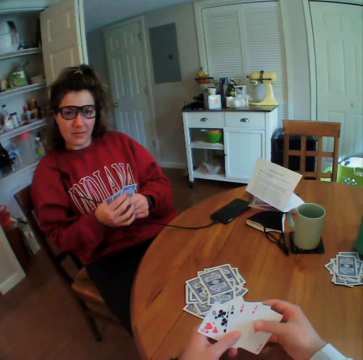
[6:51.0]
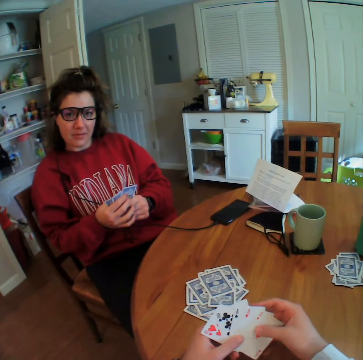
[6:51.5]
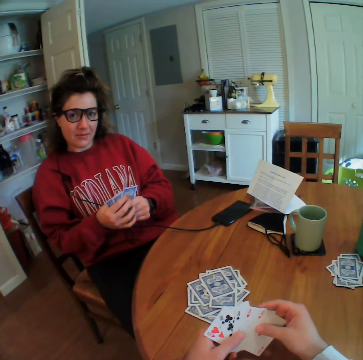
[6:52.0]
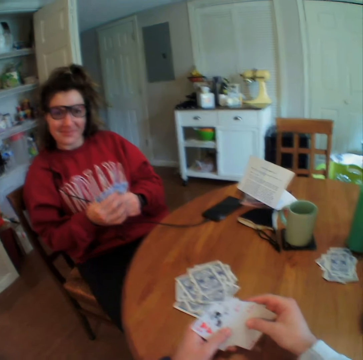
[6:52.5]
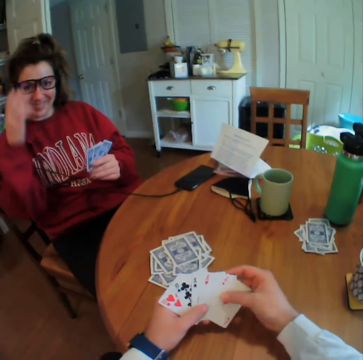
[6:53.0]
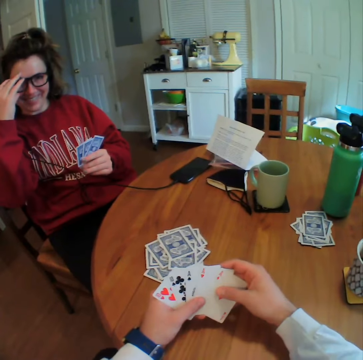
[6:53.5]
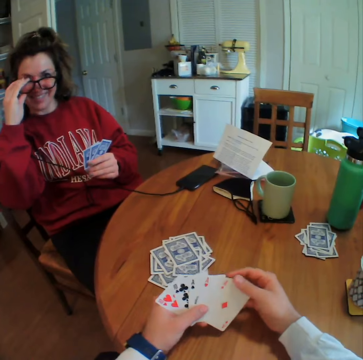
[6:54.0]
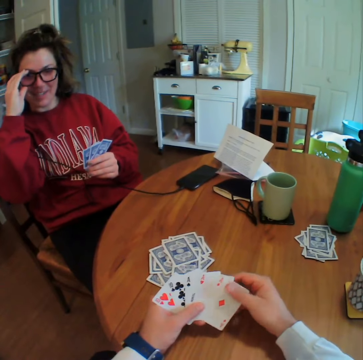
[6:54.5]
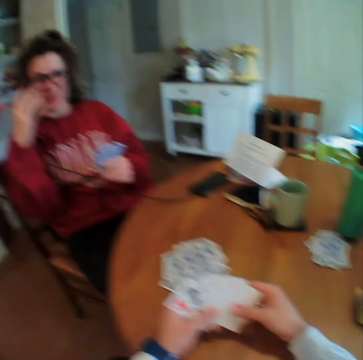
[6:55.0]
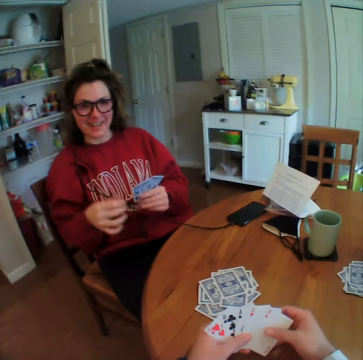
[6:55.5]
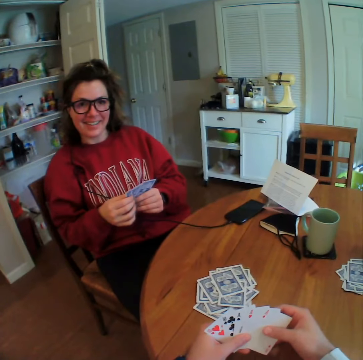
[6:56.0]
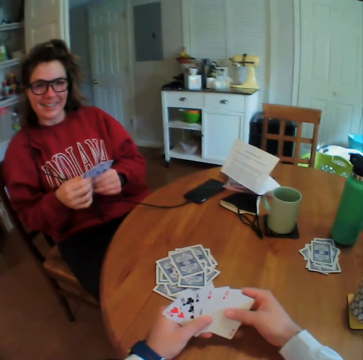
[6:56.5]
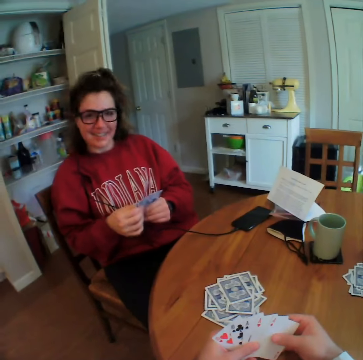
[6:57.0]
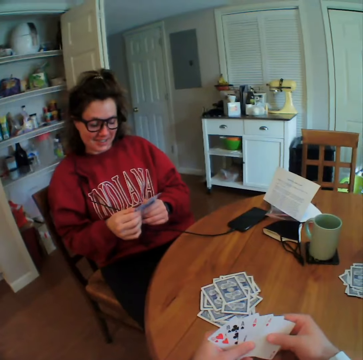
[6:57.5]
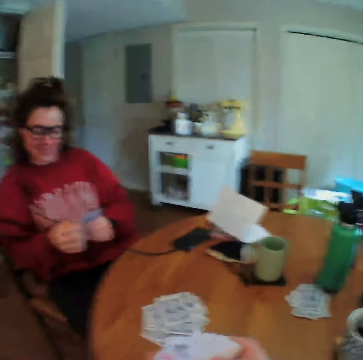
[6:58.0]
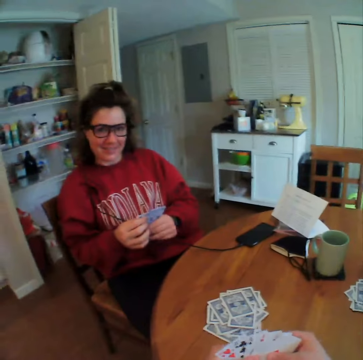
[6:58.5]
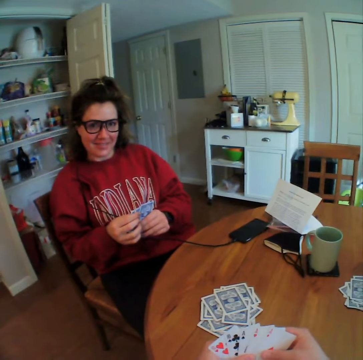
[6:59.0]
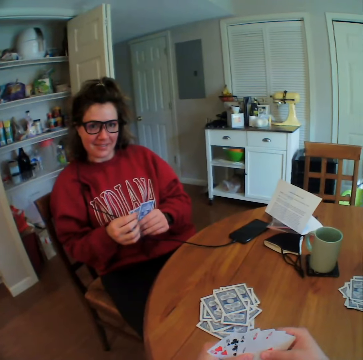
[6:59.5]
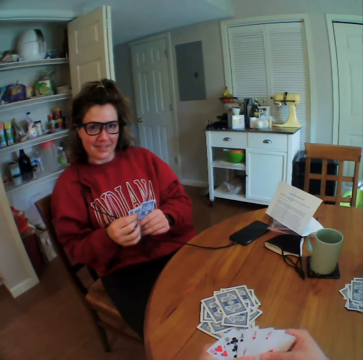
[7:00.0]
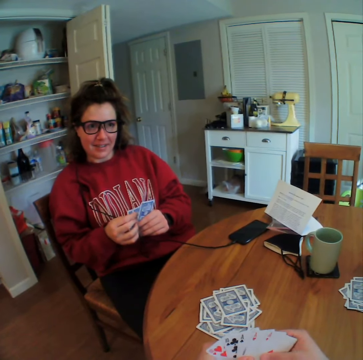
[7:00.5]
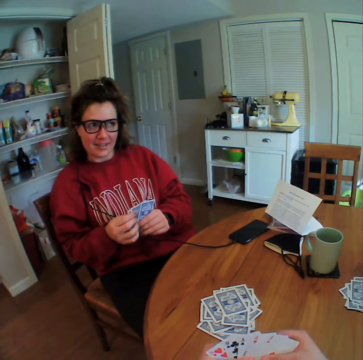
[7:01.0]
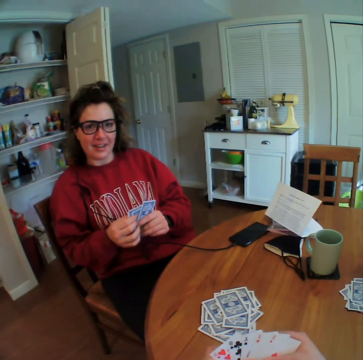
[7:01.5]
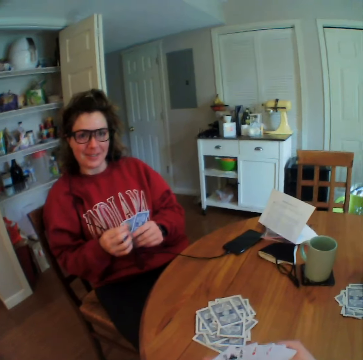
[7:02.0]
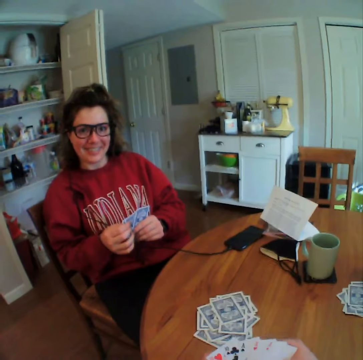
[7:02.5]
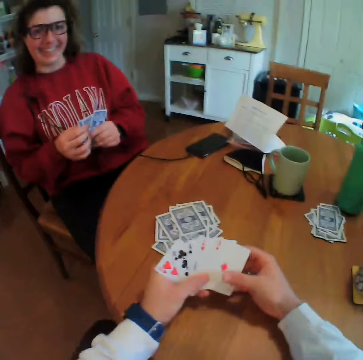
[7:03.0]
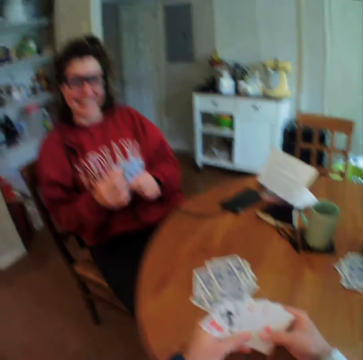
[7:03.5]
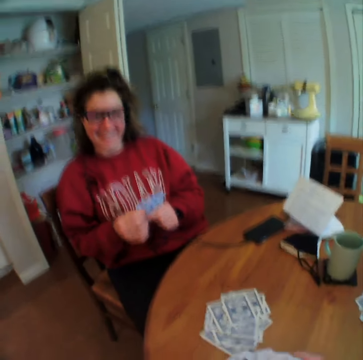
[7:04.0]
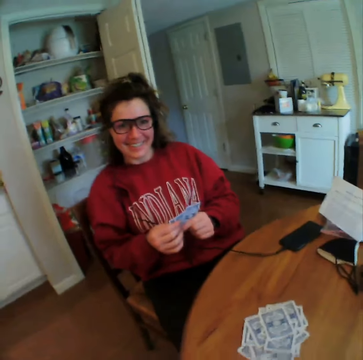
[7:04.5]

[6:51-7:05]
A woman lifts his hand. The woman puts down his hand.

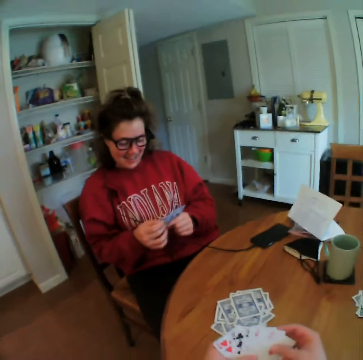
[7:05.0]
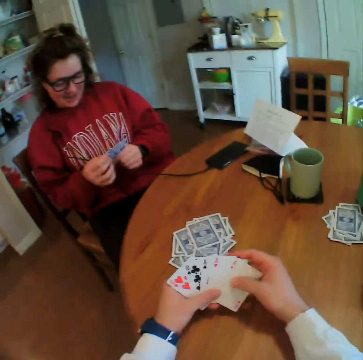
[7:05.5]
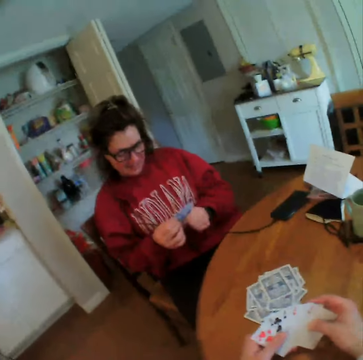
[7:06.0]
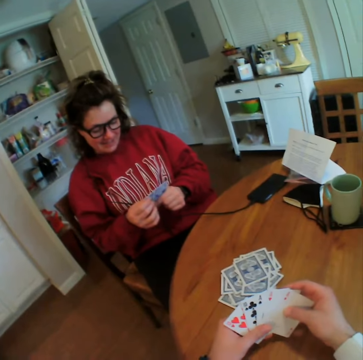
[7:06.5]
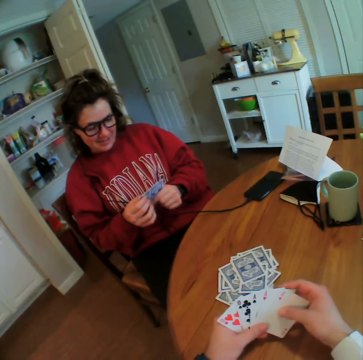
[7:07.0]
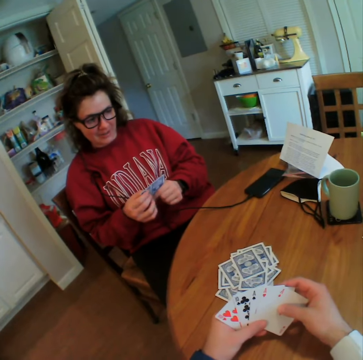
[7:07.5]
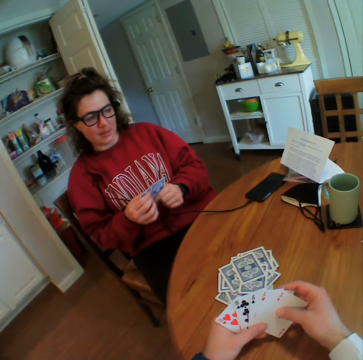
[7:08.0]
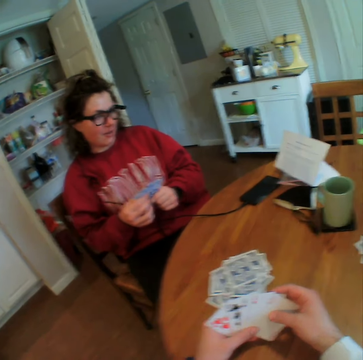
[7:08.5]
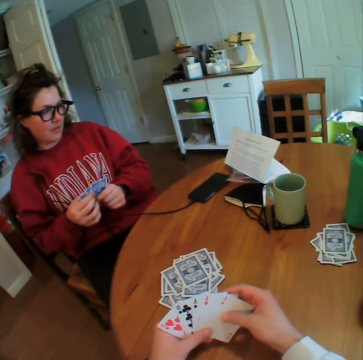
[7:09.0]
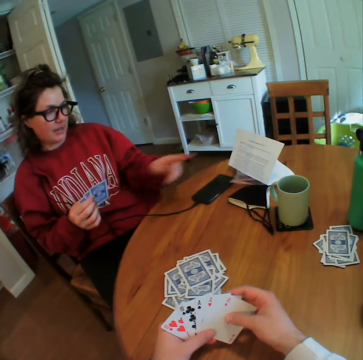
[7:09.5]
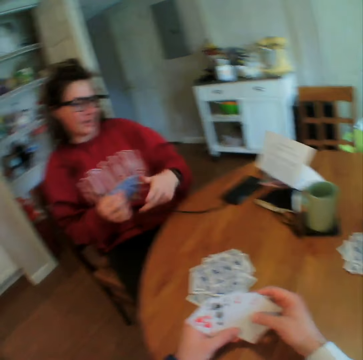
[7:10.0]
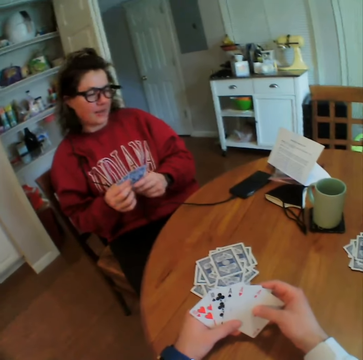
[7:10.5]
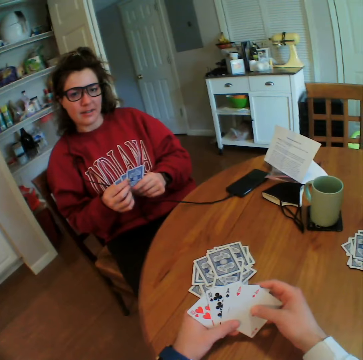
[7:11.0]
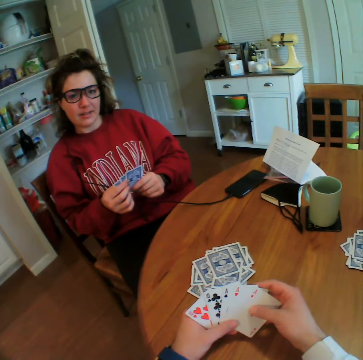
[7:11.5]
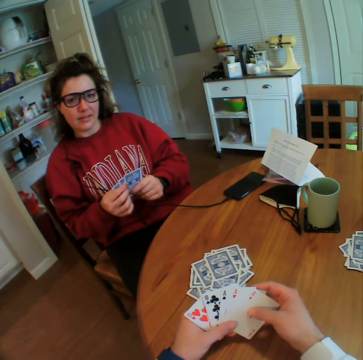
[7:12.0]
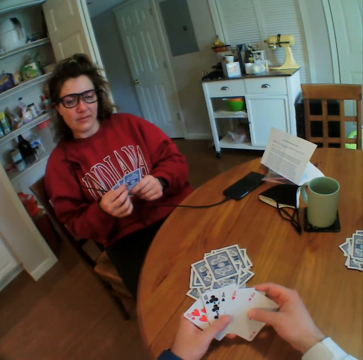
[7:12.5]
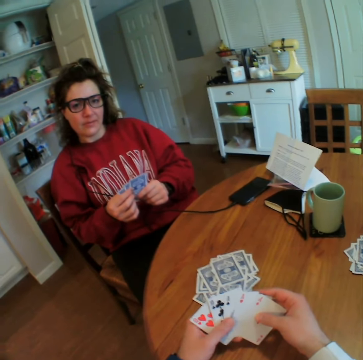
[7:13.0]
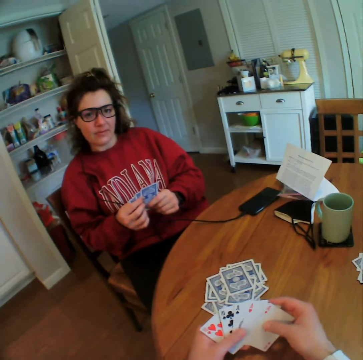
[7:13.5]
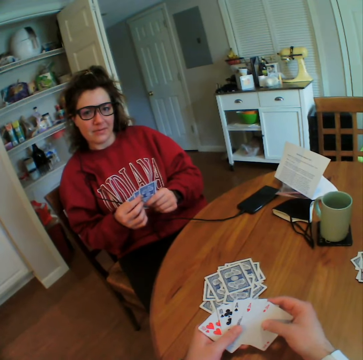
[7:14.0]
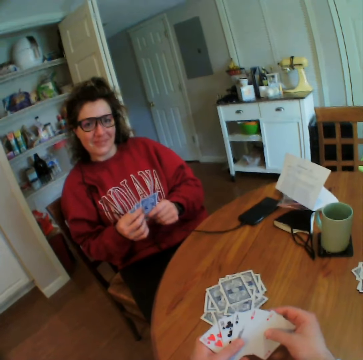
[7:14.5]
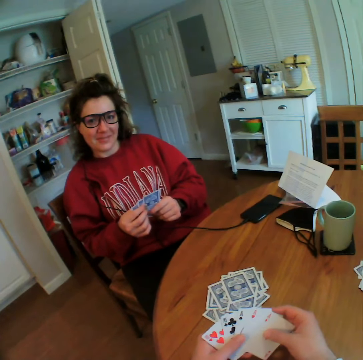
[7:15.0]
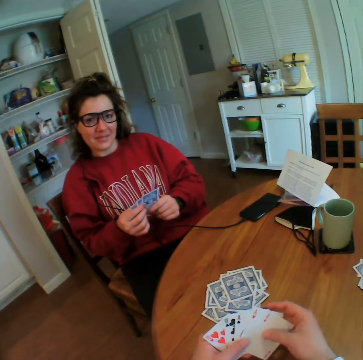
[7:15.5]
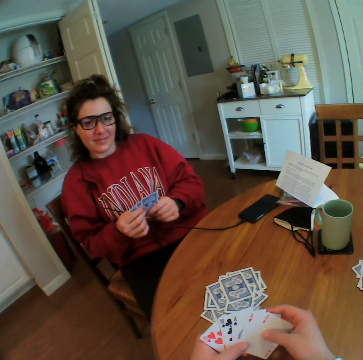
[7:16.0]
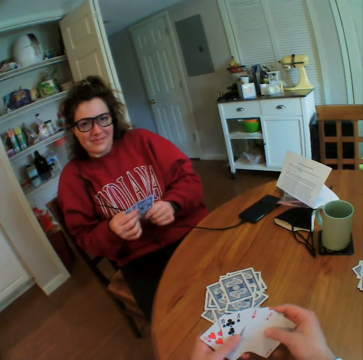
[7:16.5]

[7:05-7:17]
A woman points at the paper.

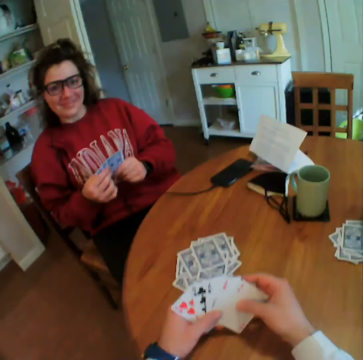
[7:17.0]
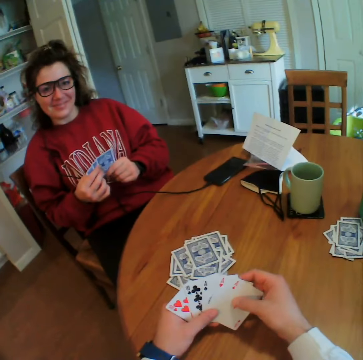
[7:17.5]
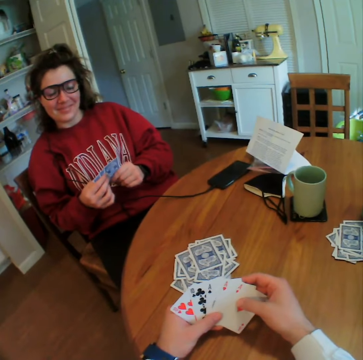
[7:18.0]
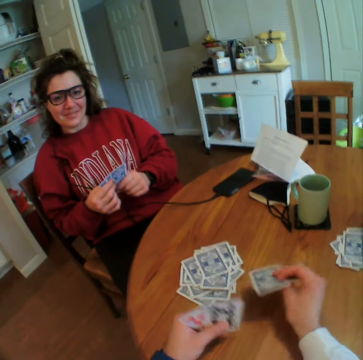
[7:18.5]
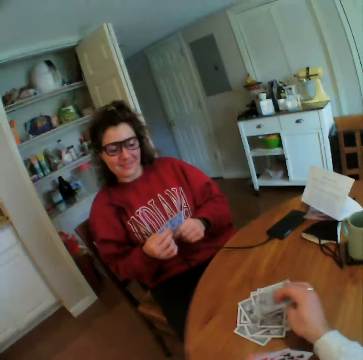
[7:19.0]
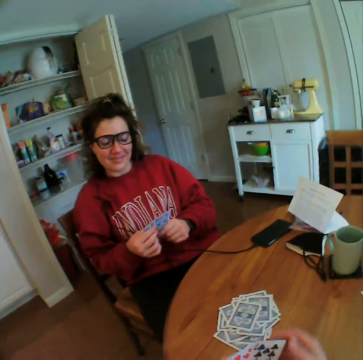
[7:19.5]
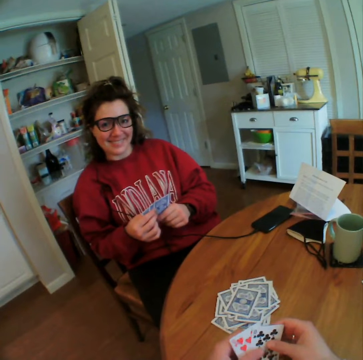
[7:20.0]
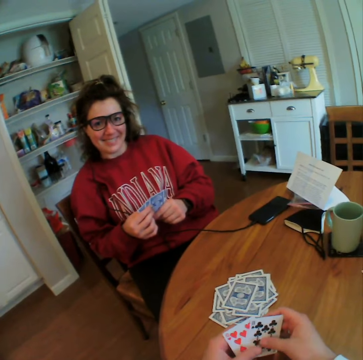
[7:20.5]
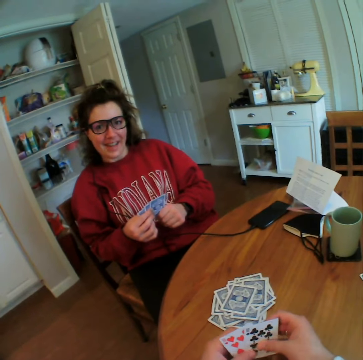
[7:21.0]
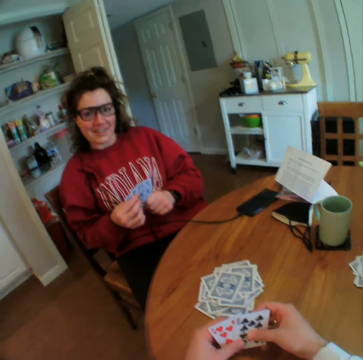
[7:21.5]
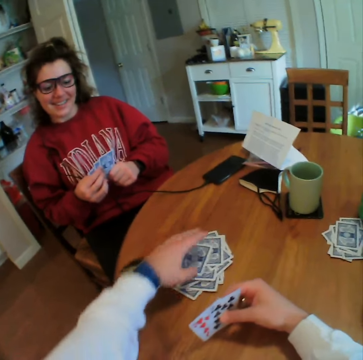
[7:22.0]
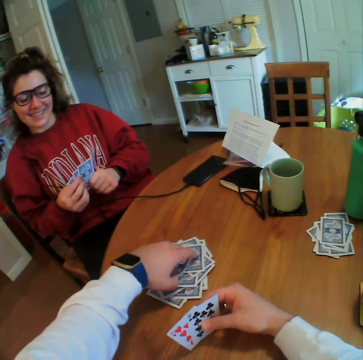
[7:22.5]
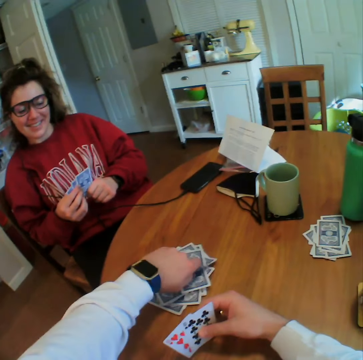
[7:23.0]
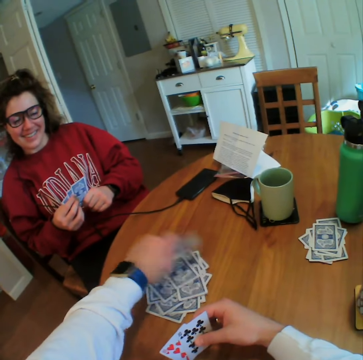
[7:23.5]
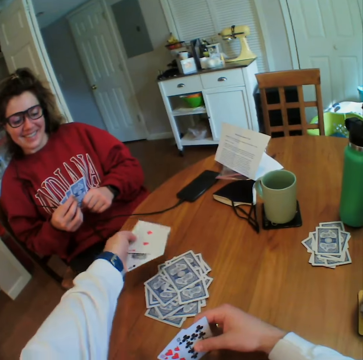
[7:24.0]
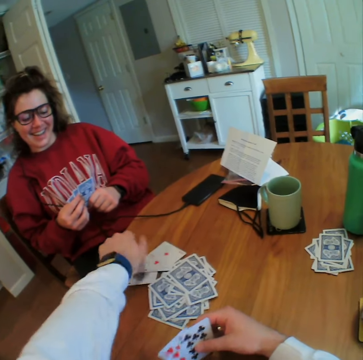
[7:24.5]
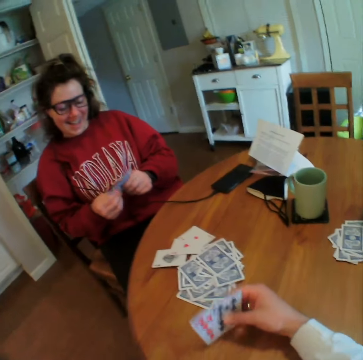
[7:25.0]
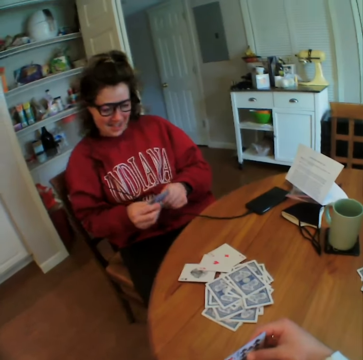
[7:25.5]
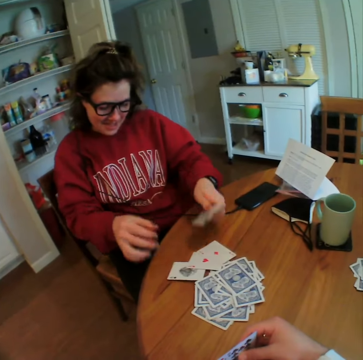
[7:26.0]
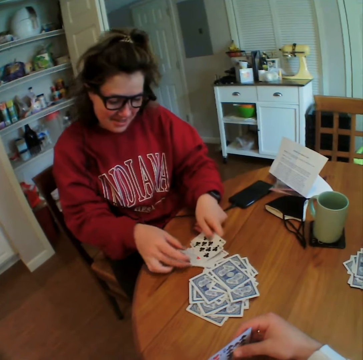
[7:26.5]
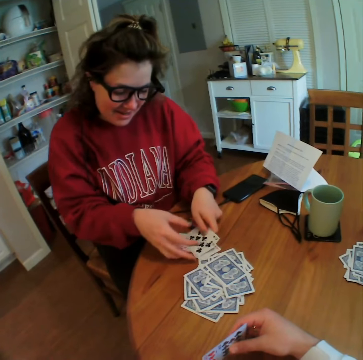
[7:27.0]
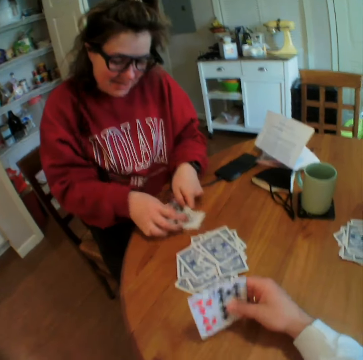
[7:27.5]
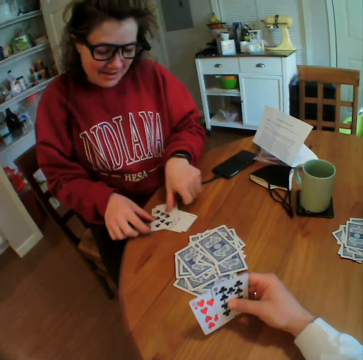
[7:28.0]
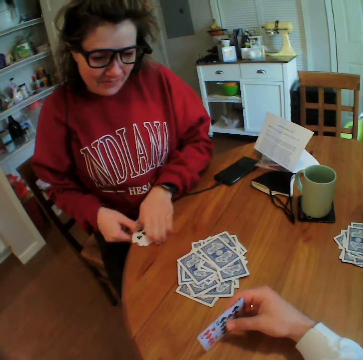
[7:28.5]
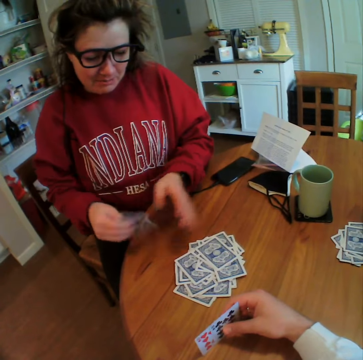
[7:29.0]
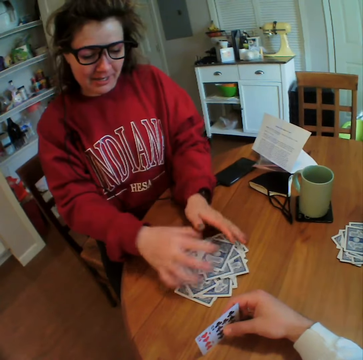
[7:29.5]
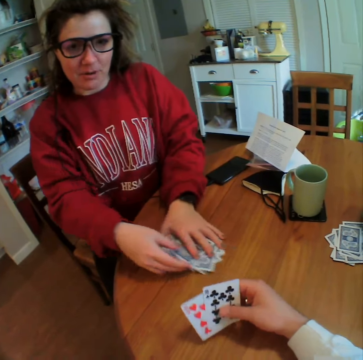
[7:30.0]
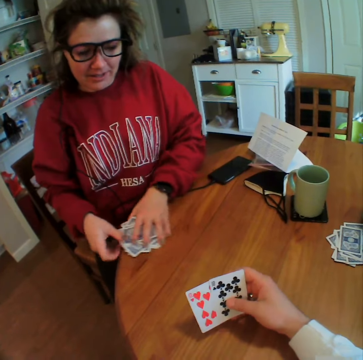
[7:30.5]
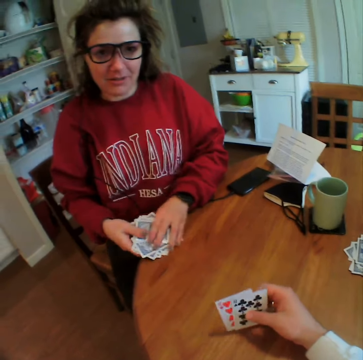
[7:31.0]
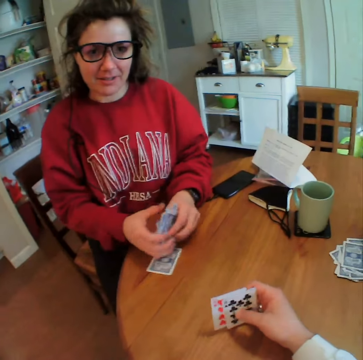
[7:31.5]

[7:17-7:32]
The camera wearer drops two cards on the table. They open the three cards on the table, pick up the cards, and put down the cards. A woman holds the cards. The woman collects all the cards, puts down the cards, and picks up the cards from the table.
